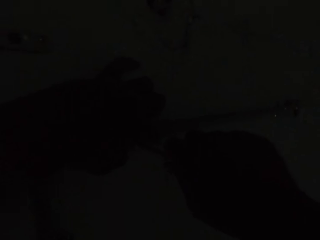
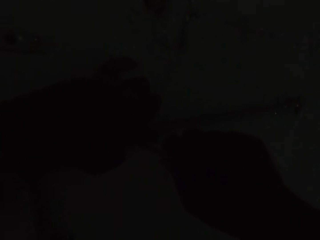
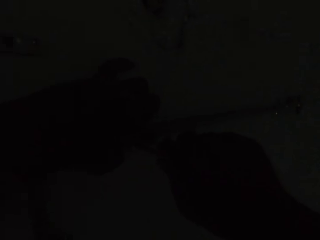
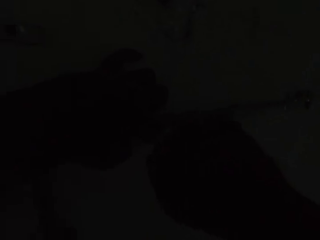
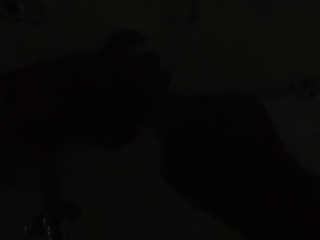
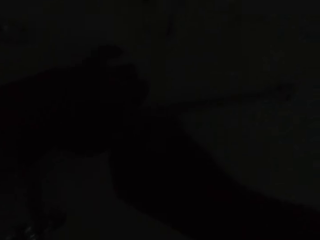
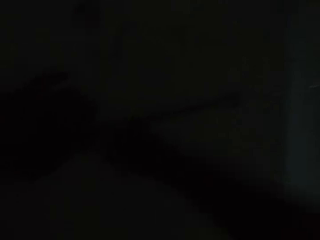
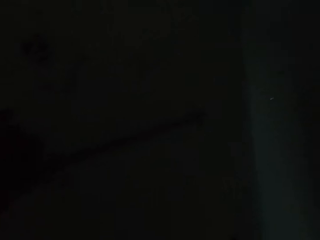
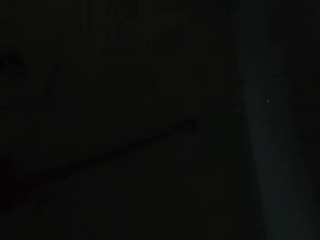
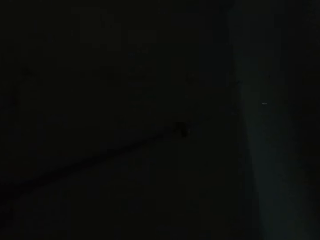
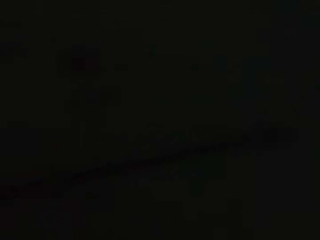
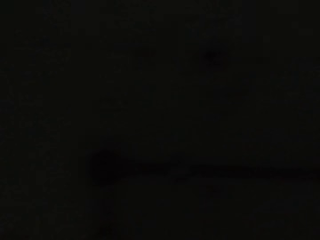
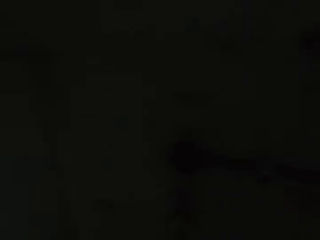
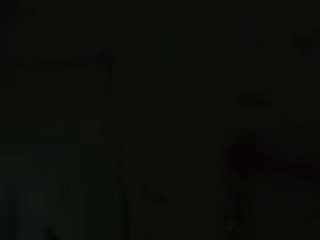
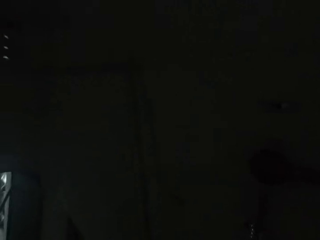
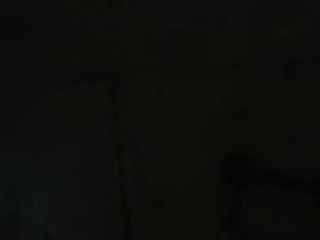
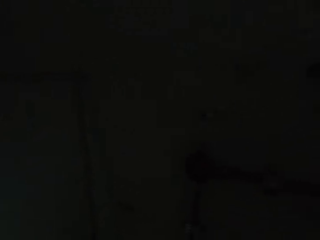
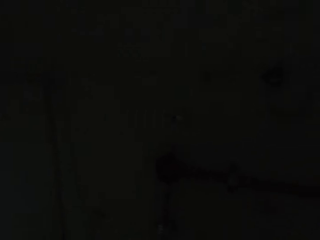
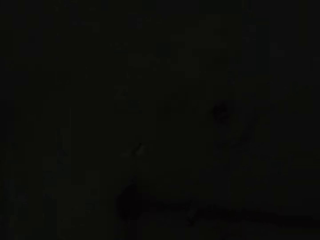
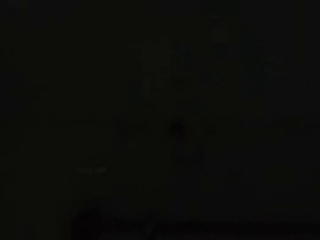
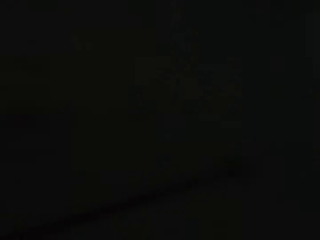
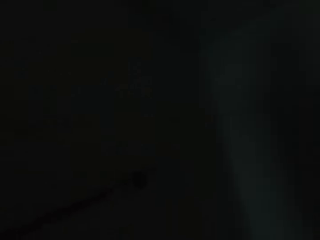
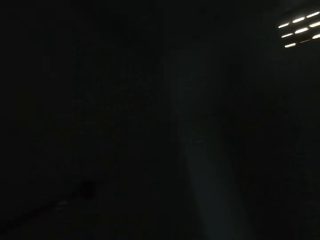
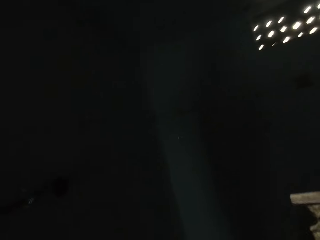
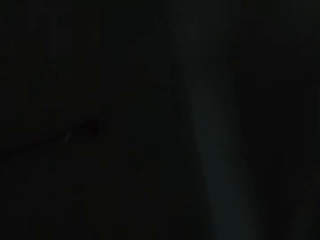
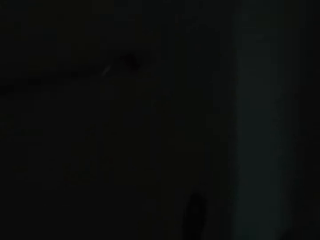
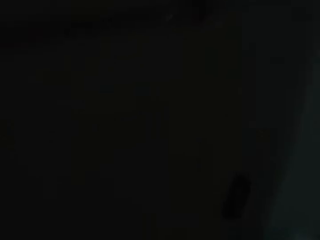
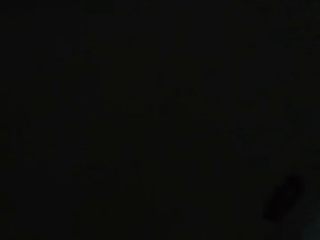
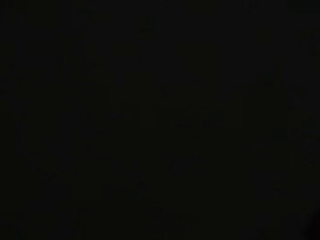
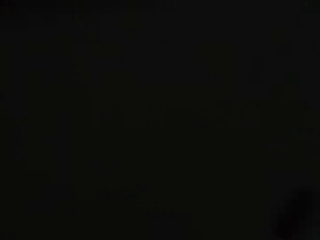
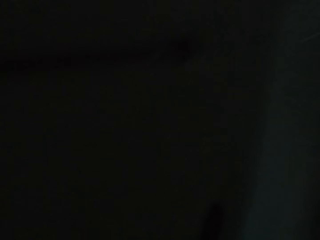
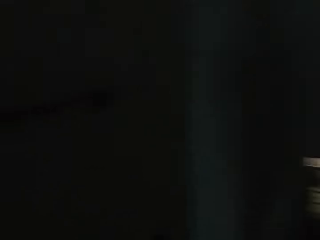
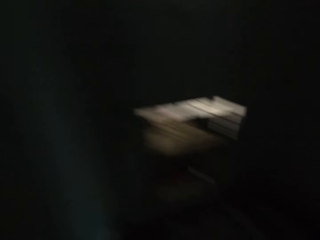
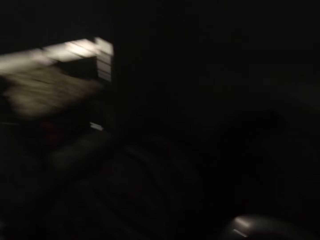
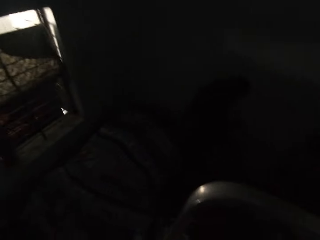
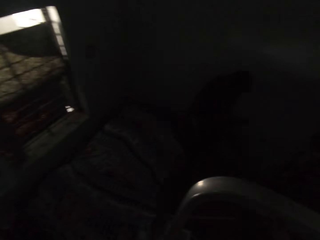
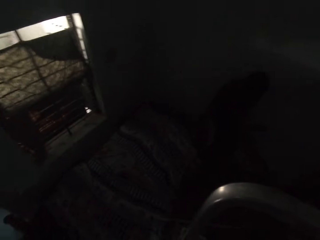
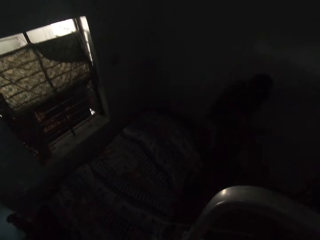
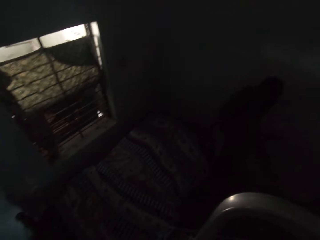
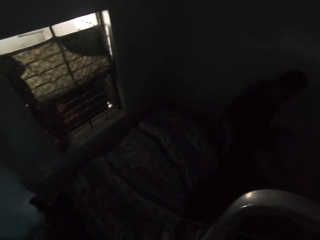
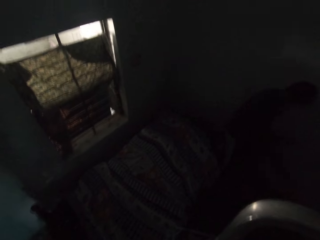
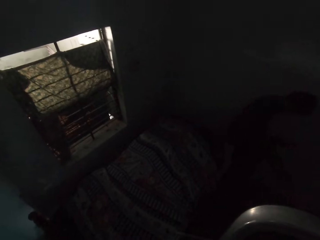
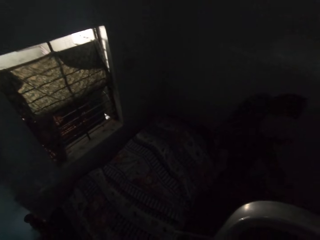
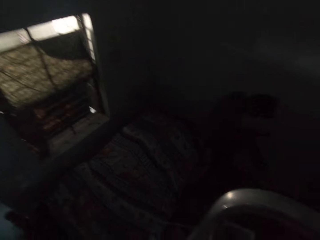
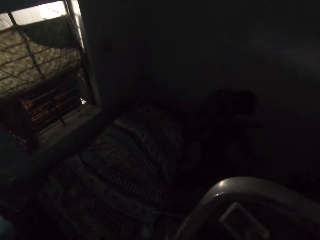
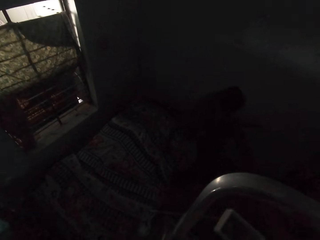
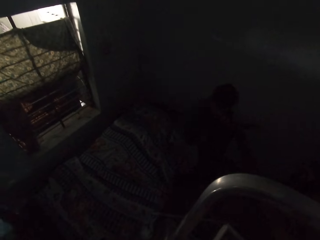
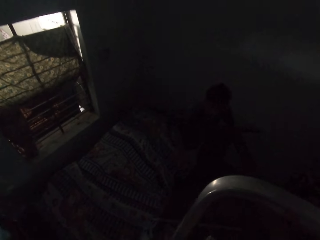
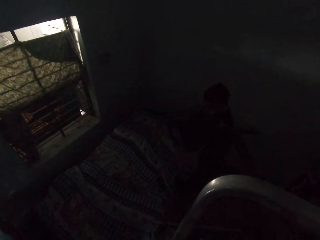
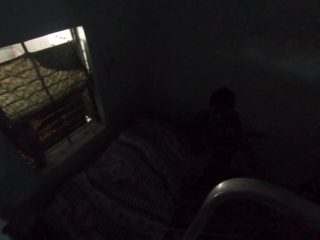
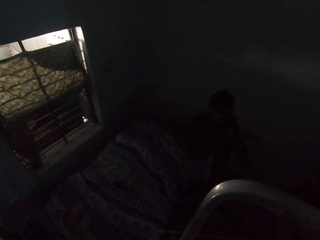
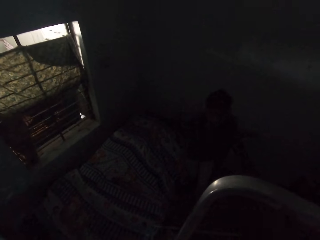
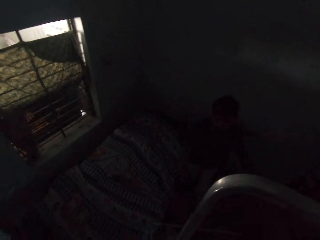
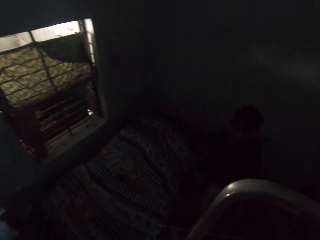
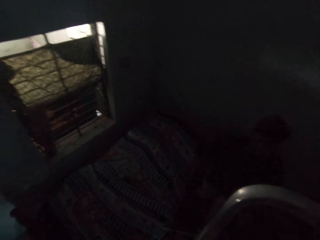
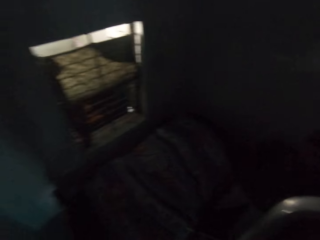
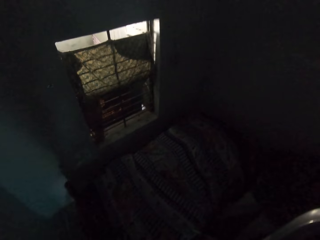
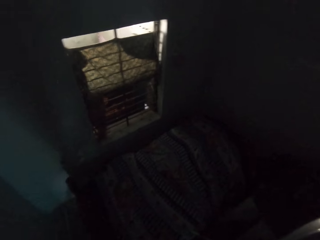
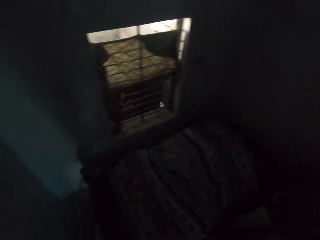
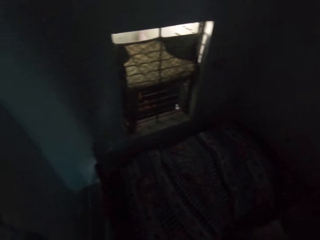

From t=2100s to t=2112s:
The camera wearer looks around. They interact with a man. The man walks around.

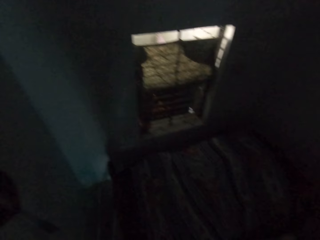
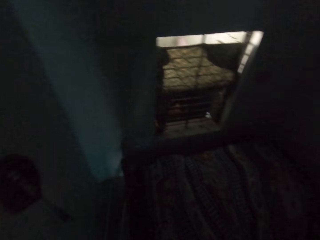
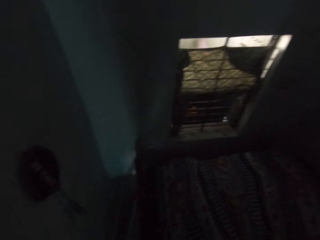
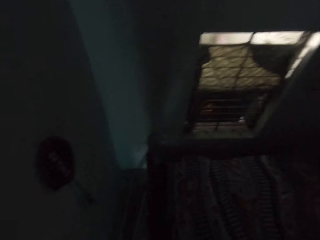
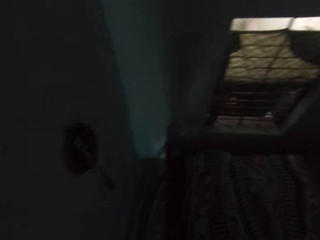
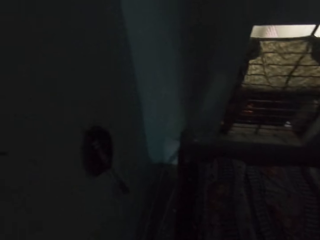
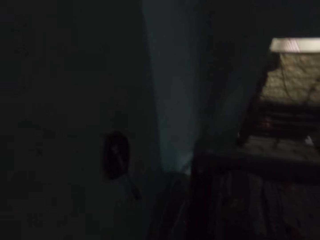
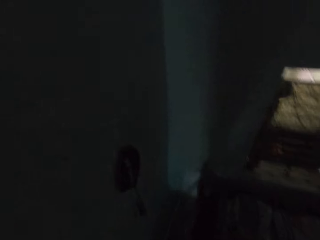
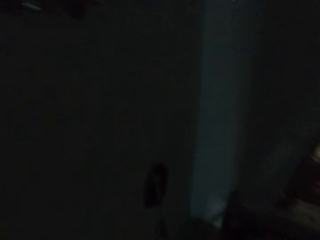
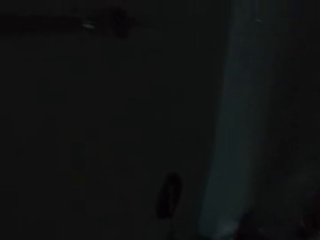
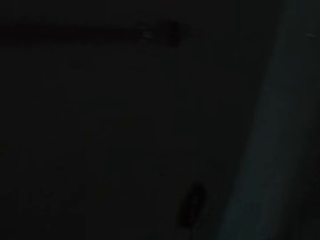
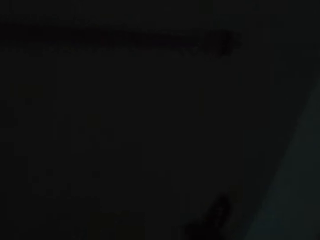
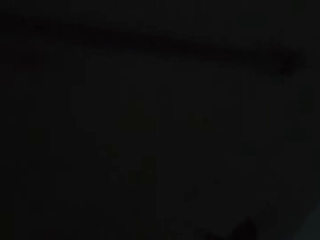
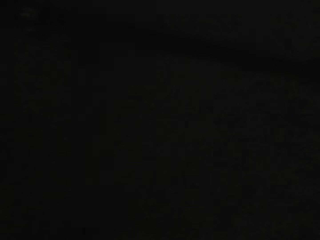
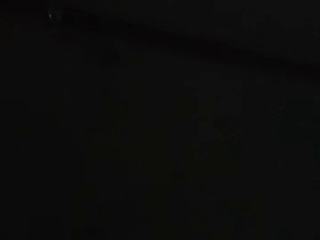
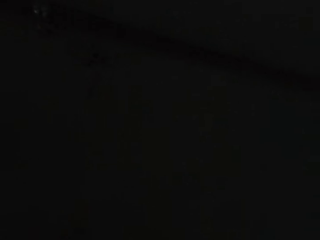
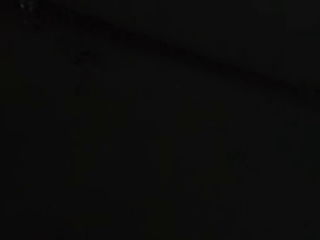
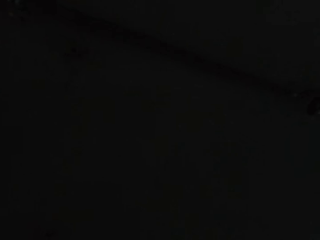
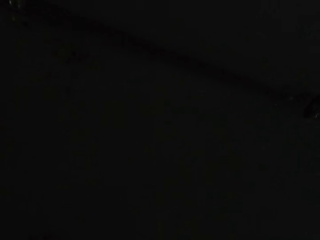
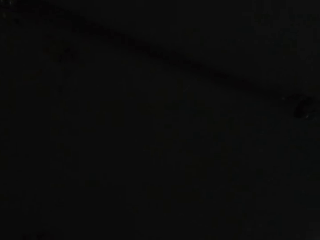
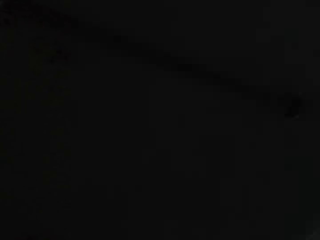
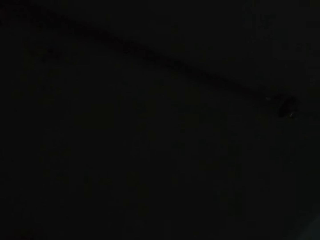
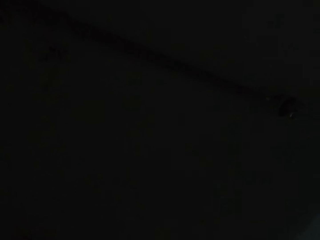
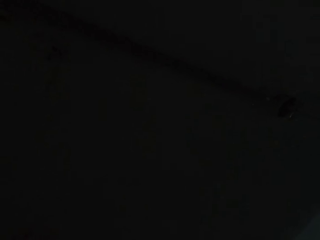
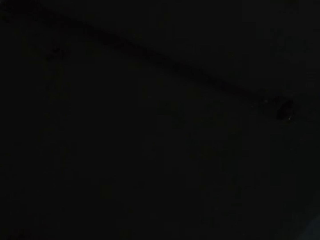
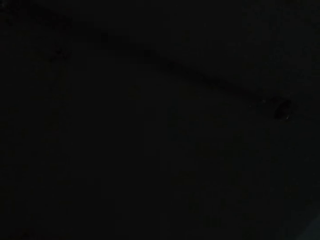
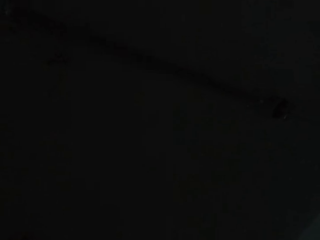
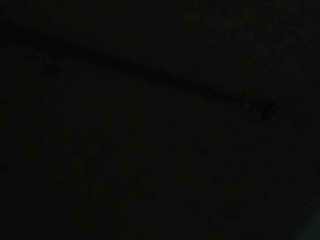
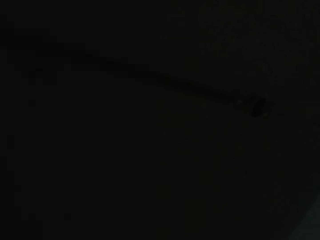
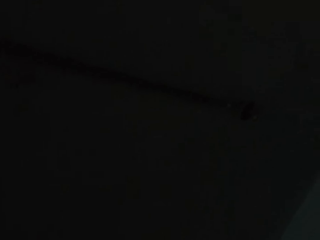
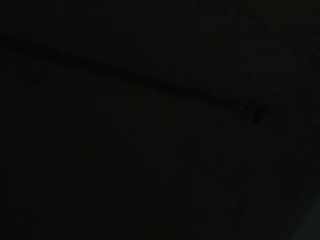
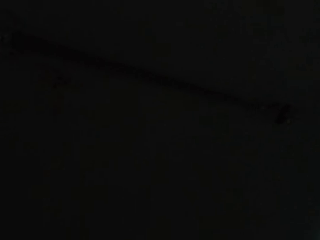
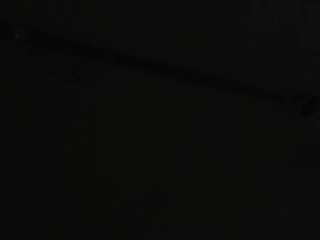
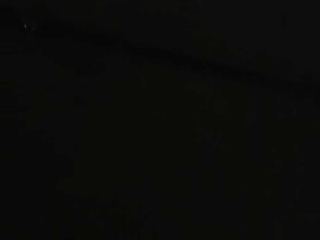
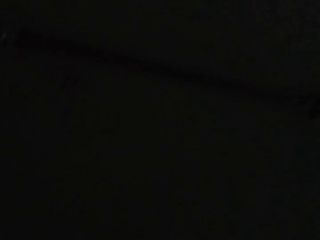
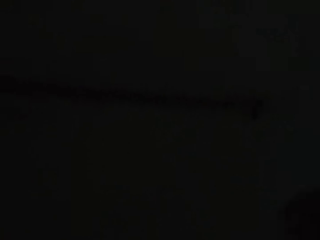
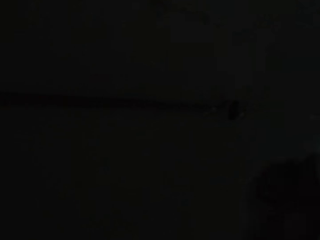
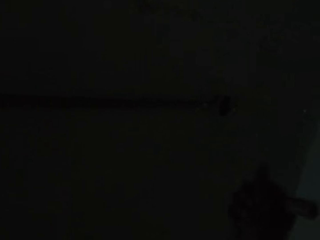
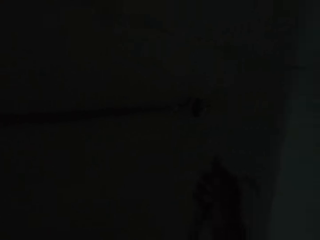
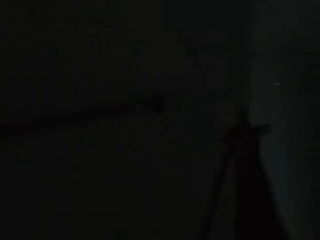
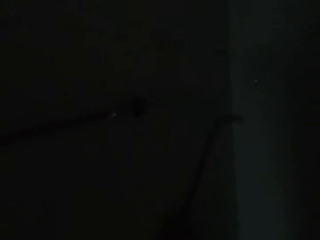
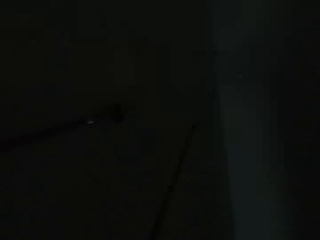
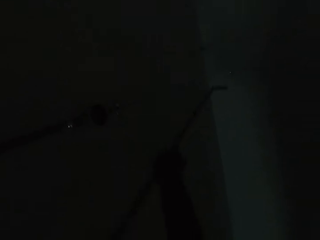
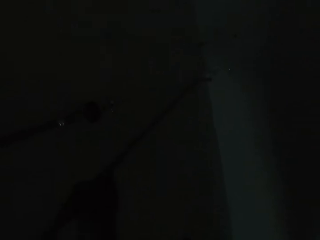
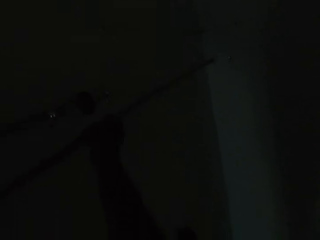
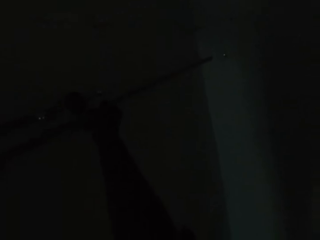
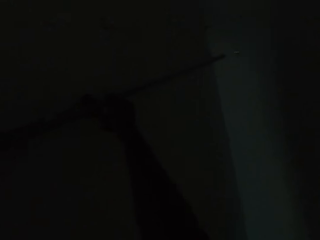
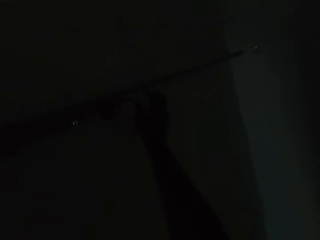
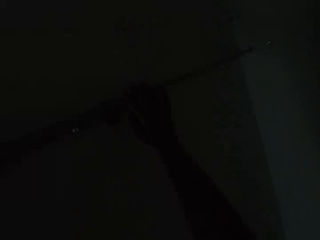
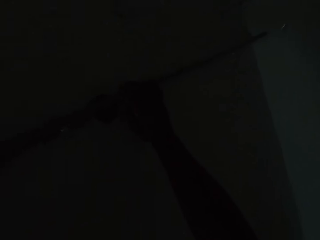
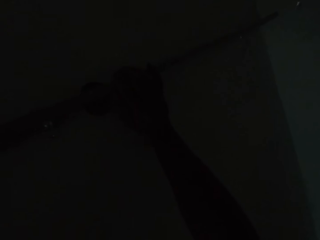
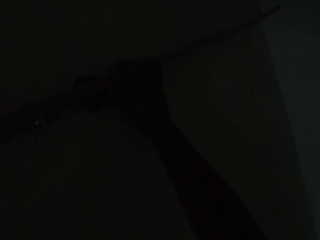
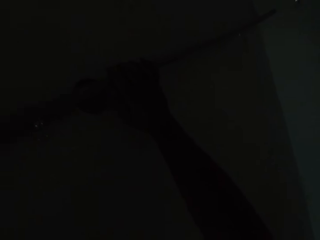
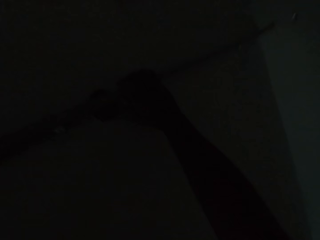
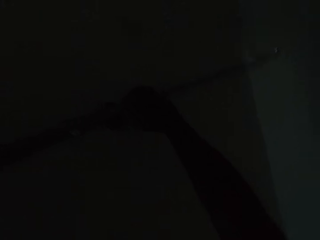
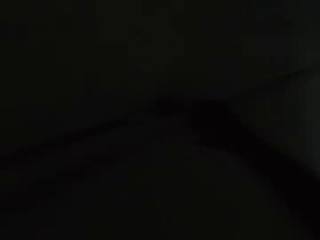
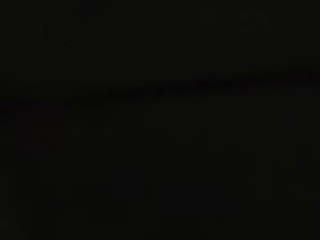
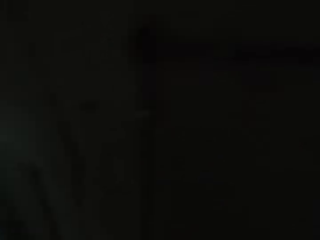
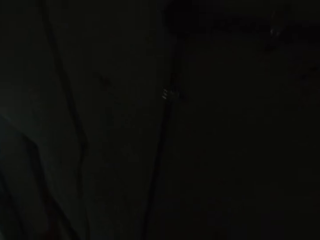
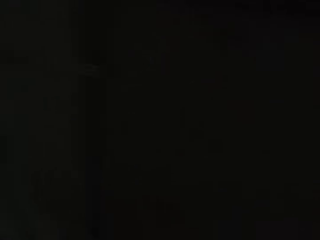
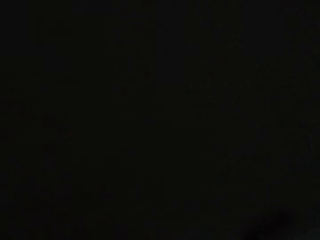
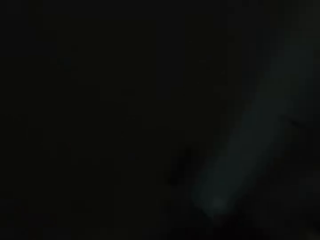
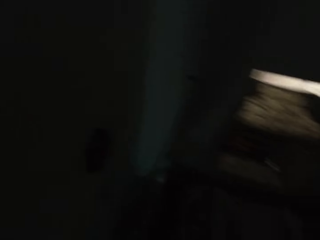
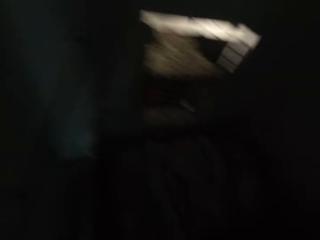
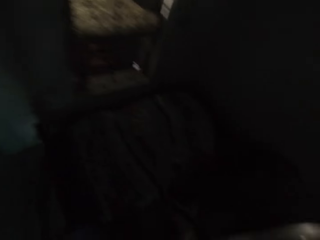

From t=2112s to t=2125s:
The camera wearer looks around. He wipes a pipe with his right hand. He moves the stick. He places the pipe on the wall with his right hand. He removes the pipe on the wall with his right hand.
